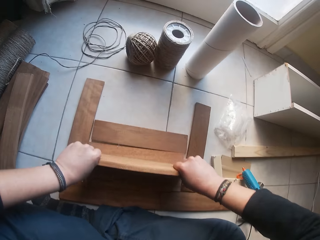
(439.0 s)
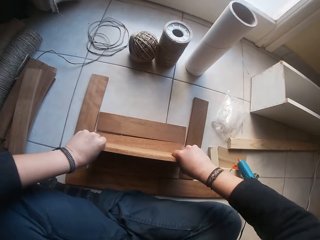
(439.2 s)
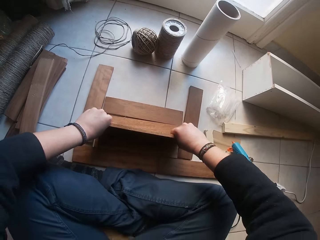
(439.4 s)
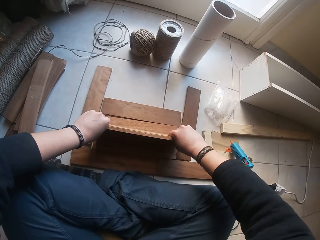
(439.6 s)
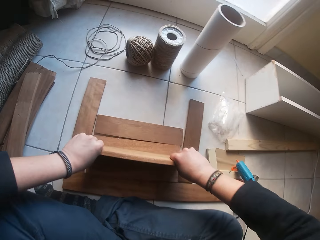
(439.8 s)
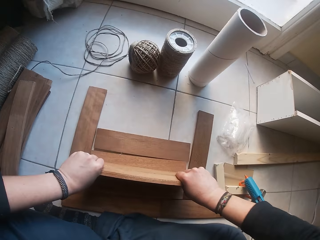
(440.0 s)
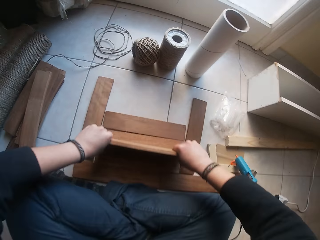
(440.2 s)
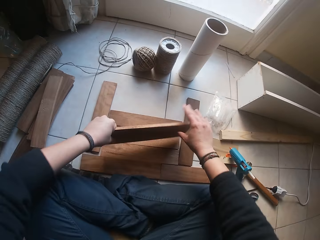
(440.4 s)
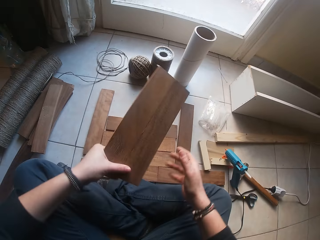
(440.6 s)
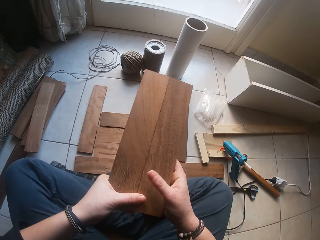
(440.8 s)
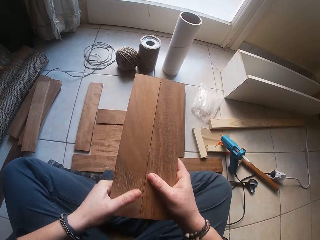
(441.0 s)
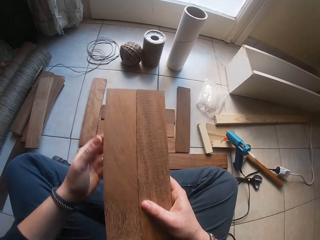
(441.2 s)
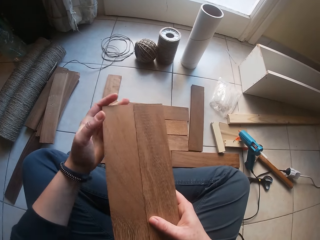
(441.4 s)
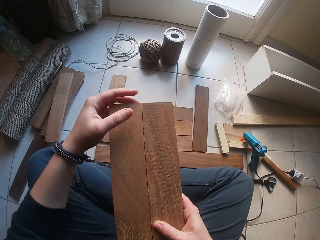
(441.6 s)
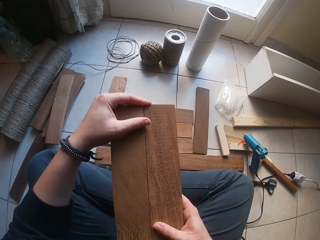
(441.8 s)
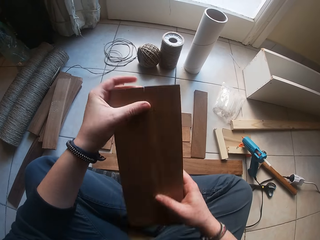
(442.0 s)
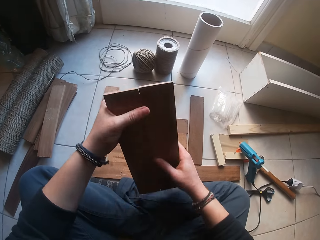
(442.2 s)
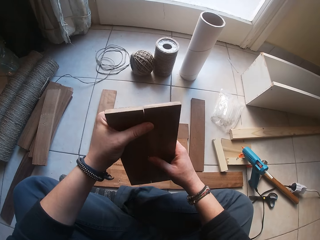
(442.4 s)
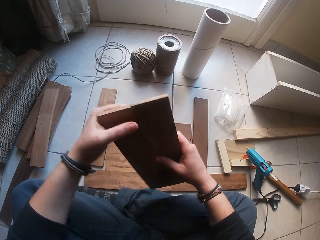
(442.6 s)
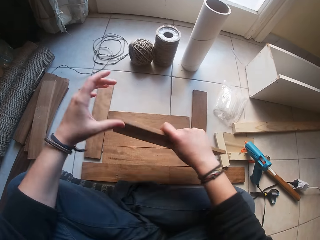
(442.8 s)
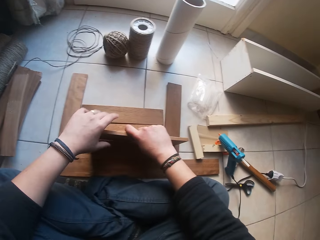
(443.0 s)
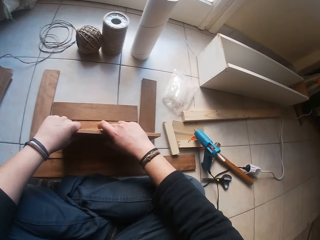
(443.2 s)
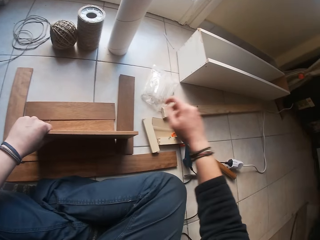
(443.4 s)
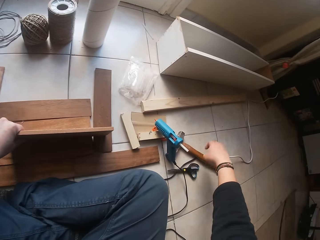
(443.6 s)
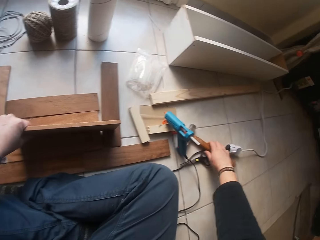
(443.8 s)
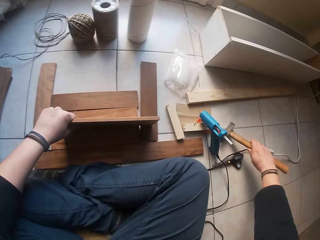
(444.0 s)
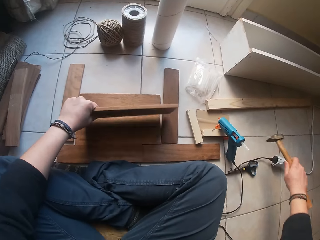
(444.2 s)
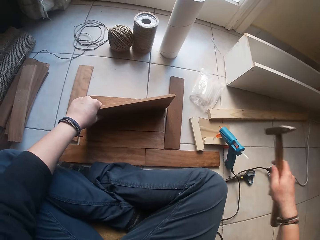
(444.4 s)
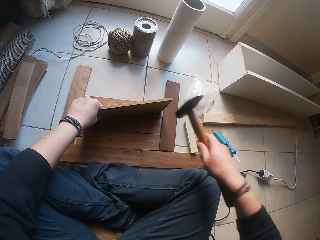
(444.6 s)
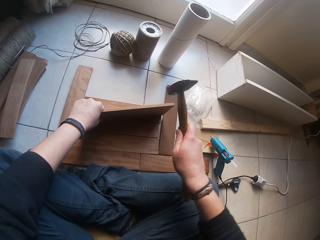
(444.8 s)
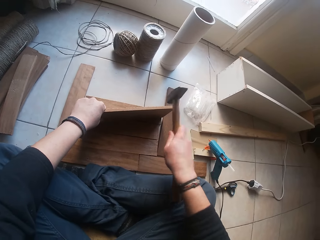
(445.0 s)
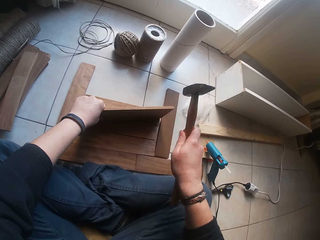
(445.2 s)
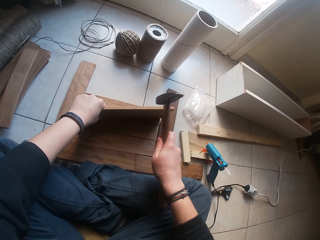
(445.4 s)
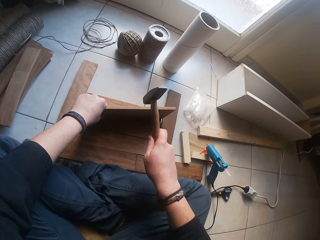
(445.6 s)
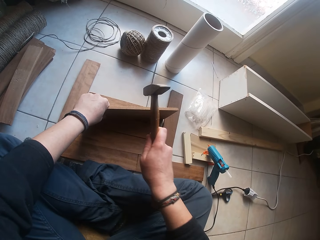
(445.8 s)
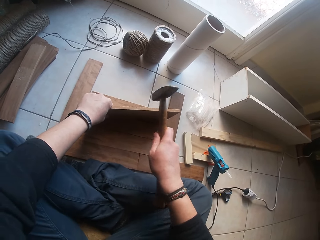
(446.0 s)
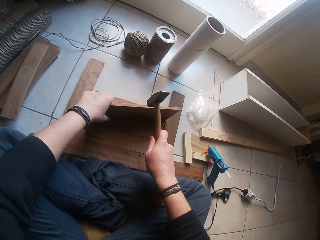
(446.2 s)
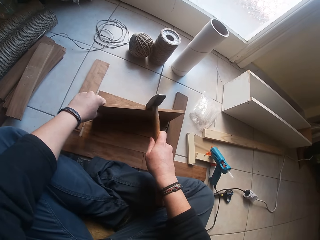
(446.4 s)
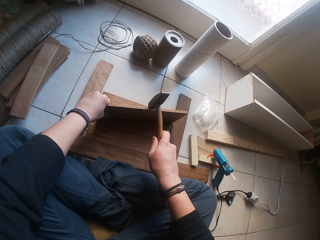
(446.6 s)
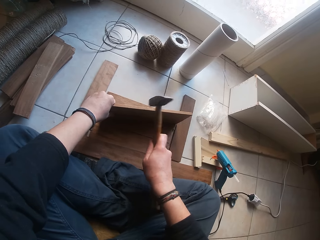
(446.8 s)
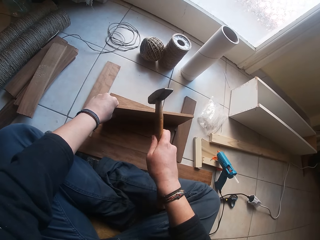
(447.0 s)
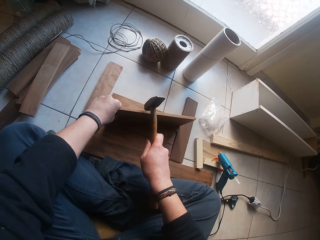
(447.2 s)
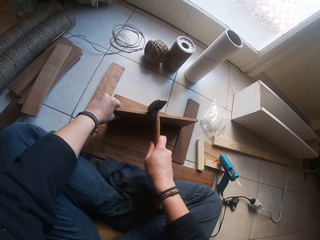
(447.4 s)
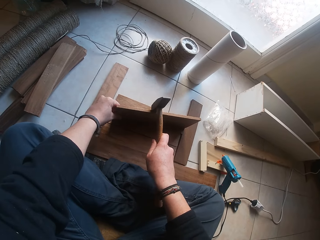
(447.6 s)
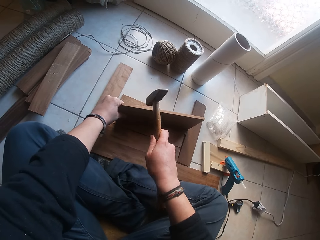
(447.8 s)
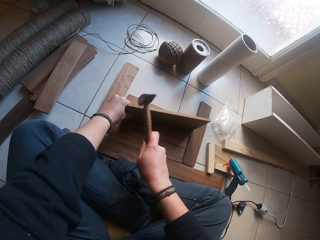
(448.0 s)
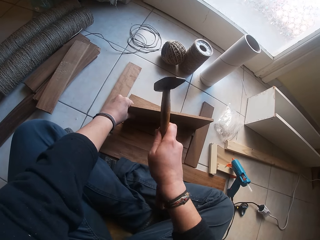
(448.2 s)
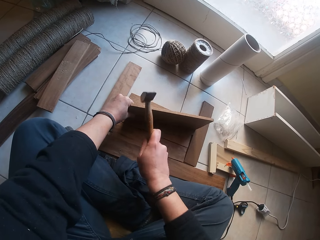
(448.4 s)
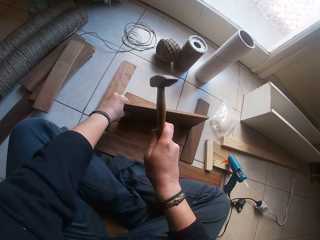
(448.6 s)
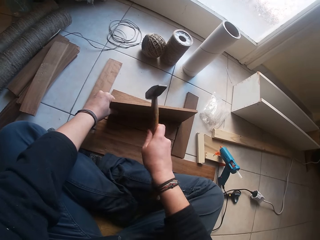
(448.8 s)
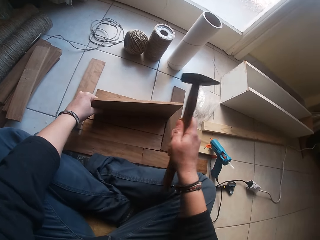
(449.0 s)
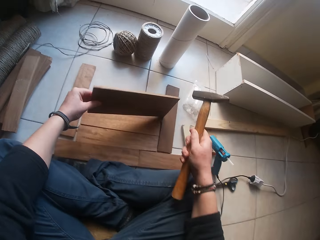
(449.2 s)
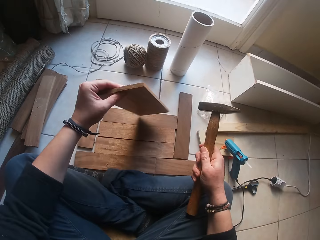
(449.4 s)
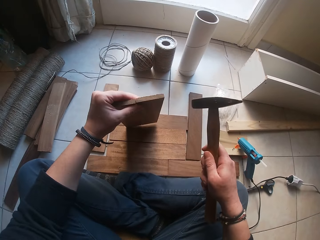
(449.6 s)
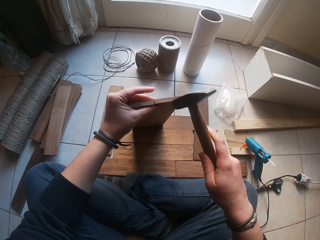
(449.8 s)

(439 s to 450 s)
The camera wearer looks at the wood. He picks the hammer from the ground with his right hand. He hits the hammer on the wood with his right hand.

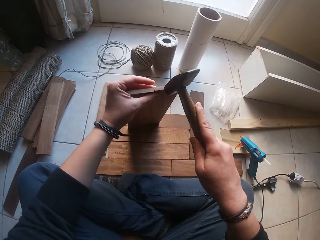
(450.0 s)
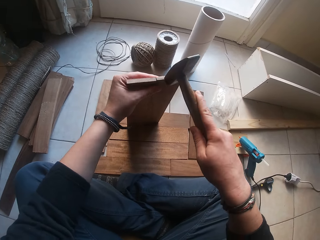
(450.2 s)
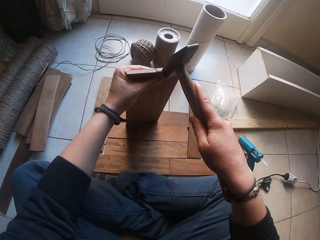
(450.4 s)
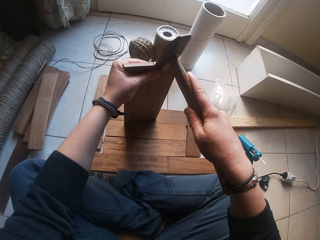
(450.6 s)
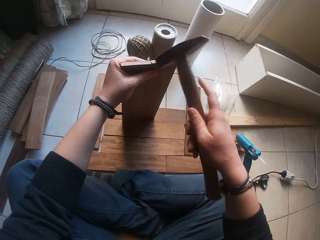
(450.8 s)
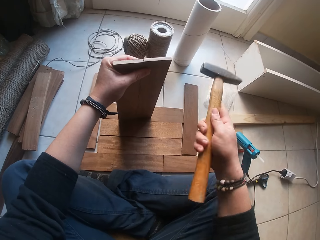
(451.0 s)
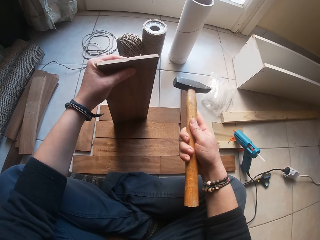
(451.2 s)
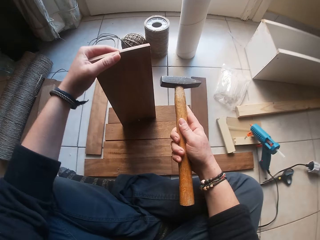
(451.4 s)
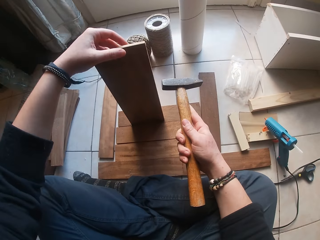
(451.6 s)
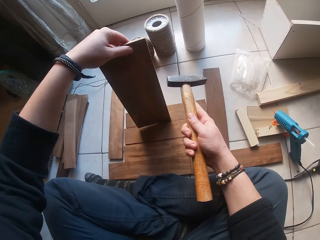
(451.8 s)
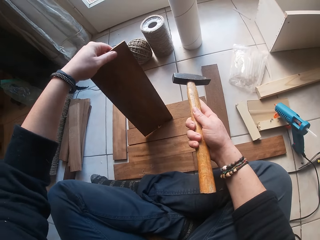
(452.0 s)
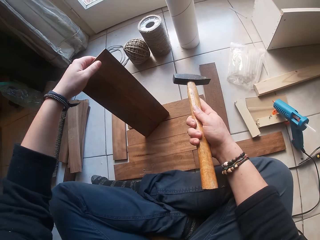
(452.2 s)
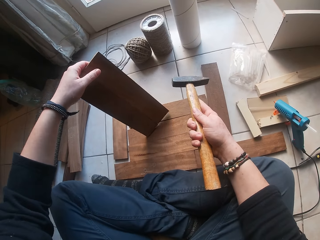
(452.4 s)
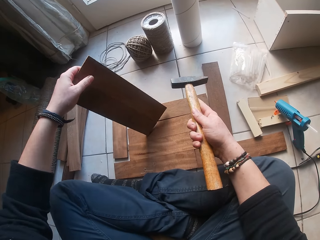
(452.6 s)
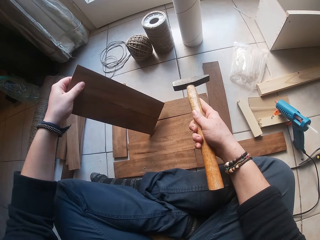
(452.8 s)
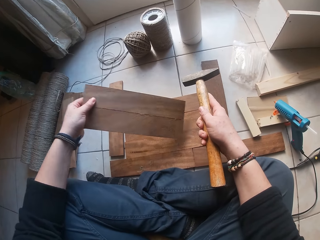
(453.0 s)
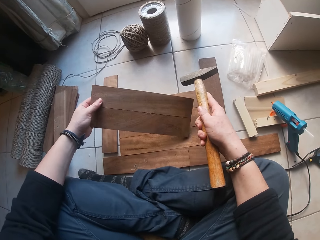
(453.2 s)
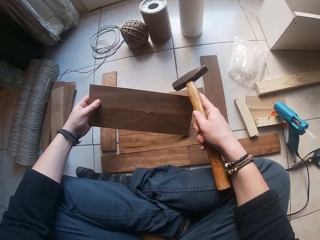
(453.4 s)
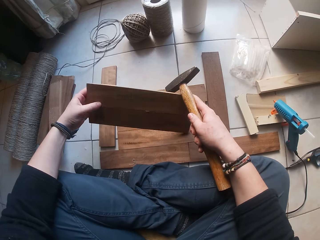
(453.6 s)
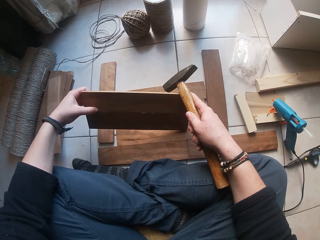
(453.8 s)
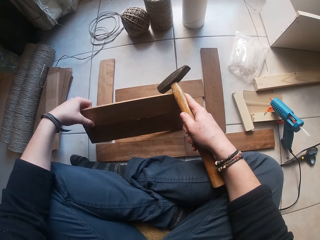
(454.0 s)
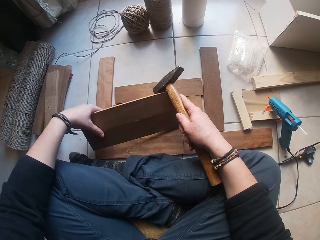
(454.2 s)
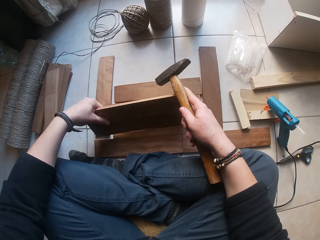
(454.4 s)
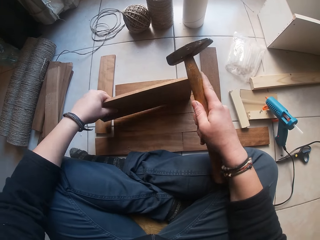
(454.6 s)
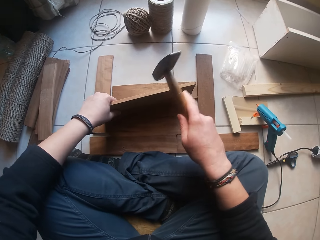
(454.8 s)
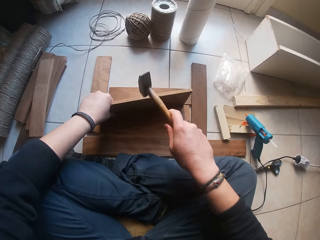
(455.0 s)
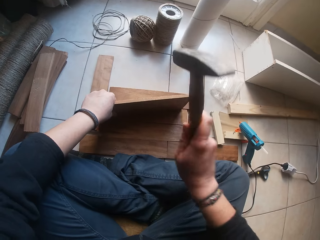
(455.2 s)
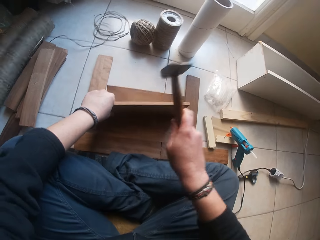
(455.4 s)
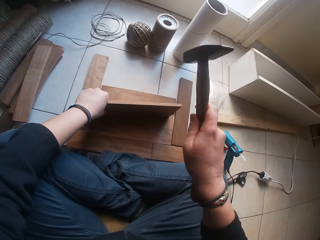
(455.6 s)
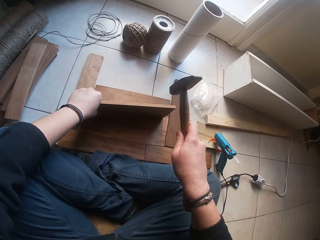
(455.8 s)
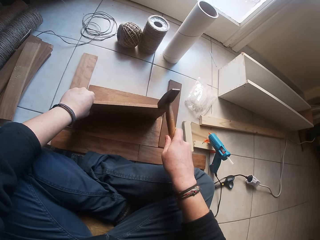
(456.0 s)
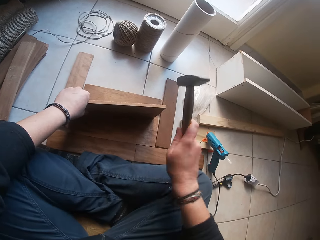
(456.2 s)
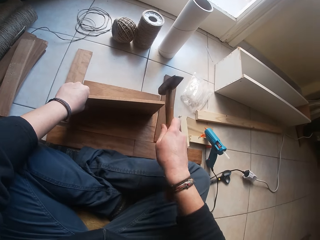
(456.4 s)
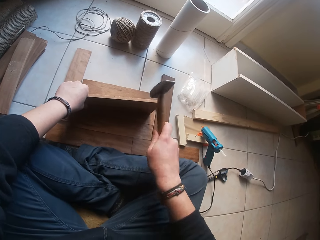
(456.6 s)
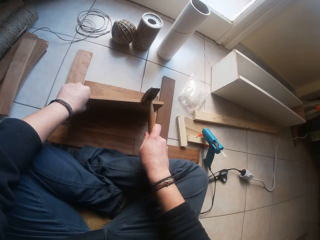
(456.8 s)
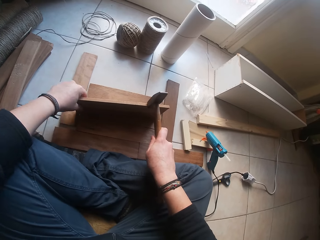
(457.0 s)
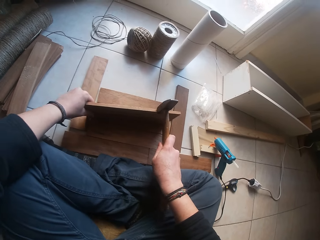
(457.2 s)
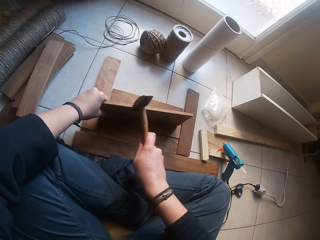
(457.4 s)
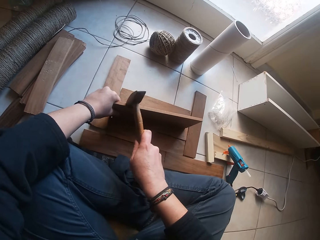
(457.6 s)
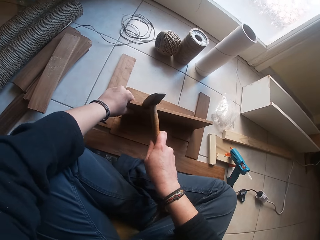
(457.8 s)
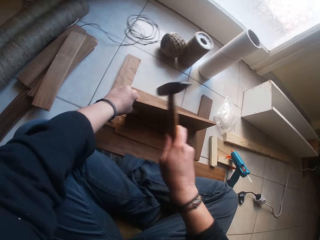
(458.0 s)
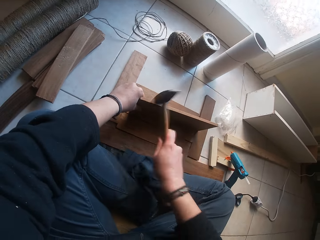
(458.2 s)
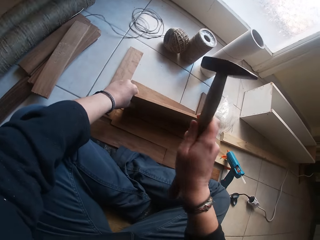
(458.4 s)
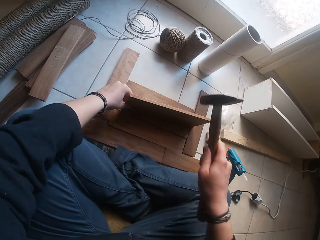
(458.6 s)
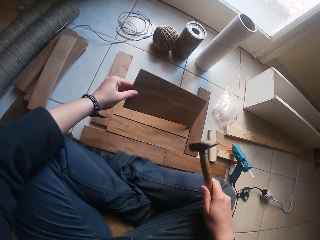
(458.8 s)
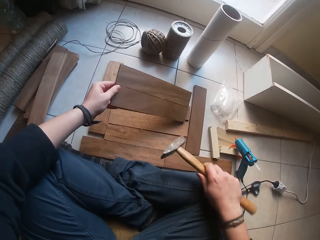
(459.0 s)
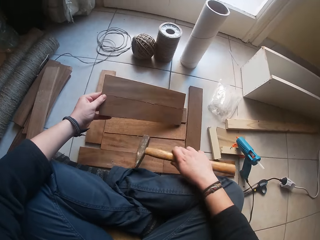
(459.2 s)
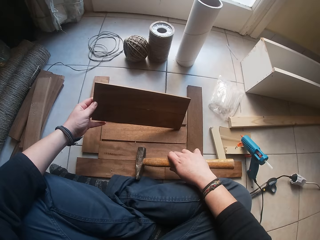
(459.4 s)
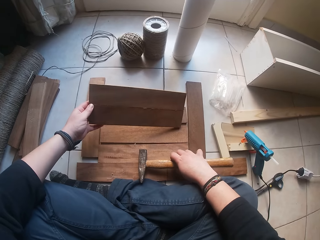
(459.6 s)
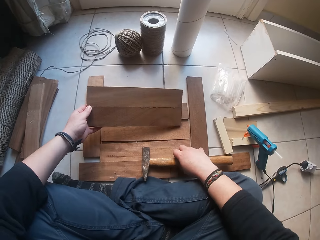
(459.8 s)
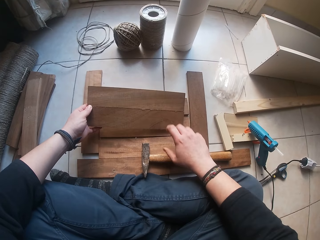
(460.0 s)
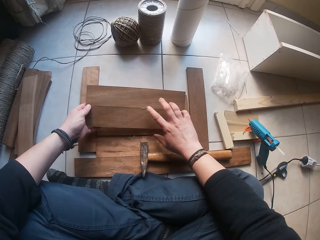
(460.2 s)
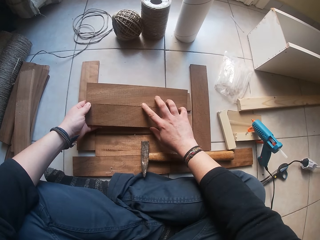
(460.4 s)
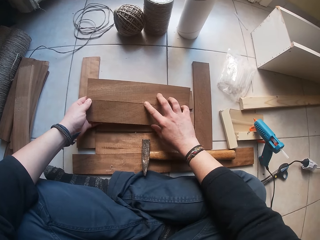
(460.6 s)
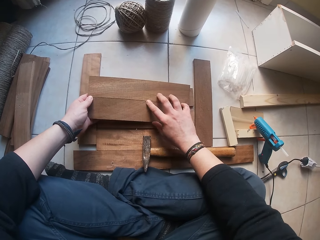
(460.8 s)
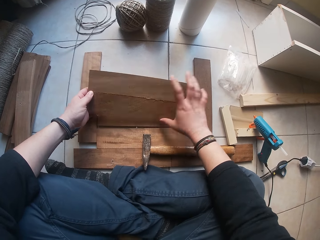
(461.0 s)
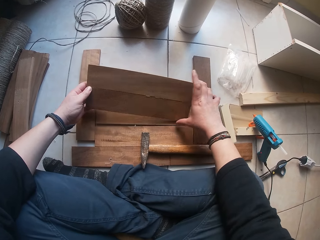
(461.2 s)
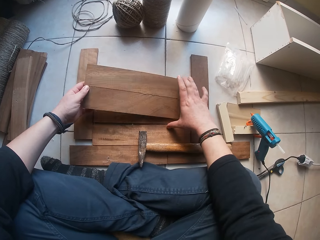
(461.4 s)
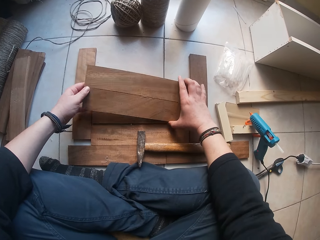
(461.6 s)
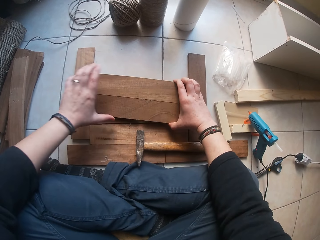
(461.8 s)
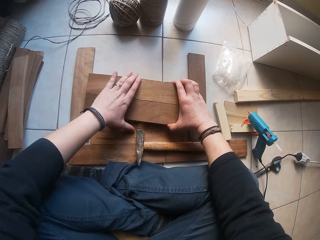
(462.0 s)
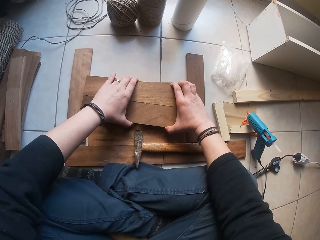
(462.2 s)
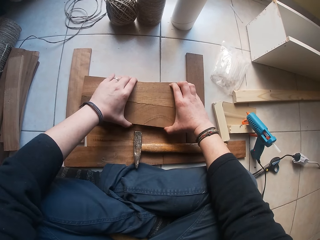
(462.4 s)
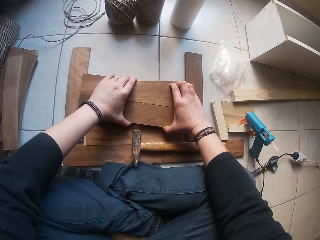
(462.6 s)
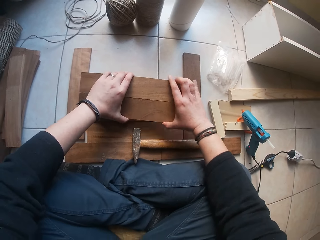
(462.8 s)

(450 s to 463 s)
The camera wearer looks at the wood. He hammers the wood. He drops the hammer on the wood with his right hand. He puts the wood down.
